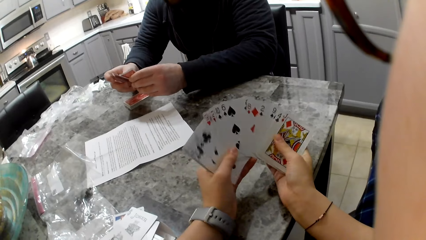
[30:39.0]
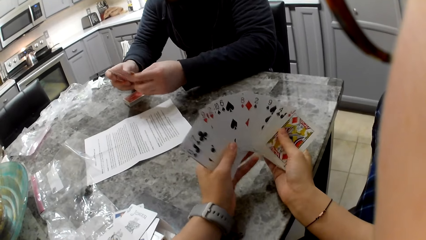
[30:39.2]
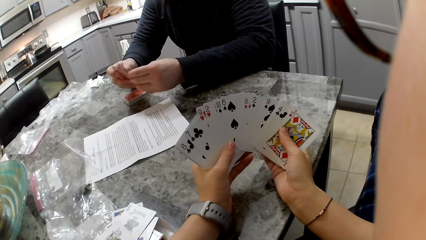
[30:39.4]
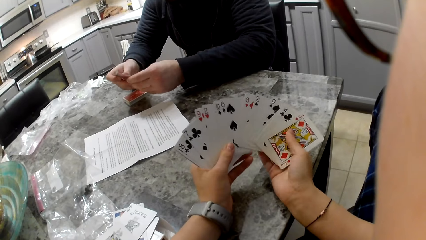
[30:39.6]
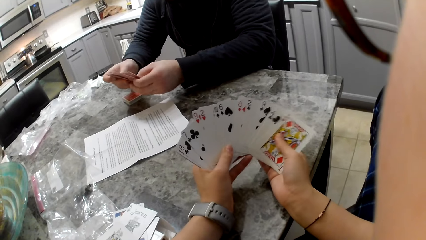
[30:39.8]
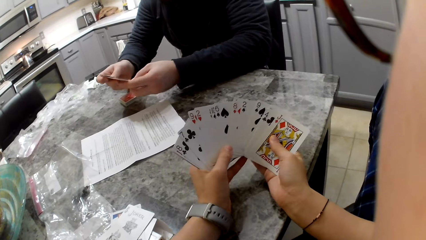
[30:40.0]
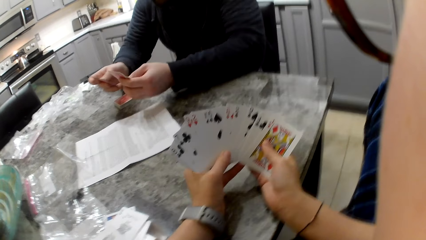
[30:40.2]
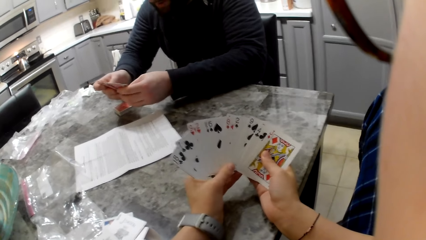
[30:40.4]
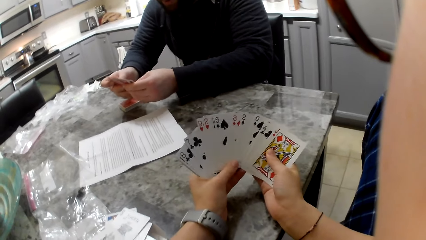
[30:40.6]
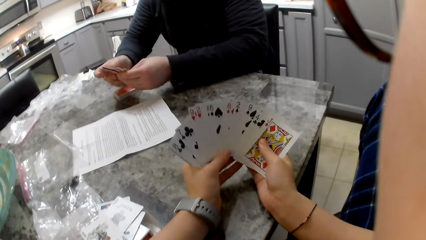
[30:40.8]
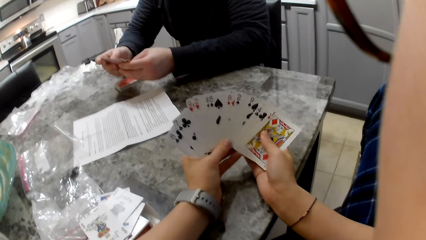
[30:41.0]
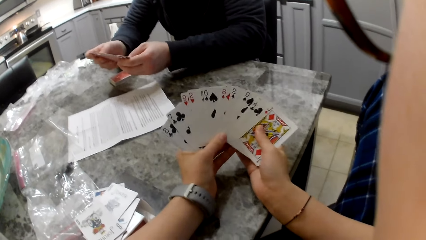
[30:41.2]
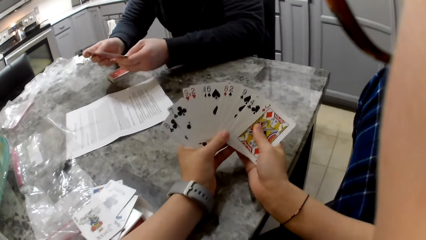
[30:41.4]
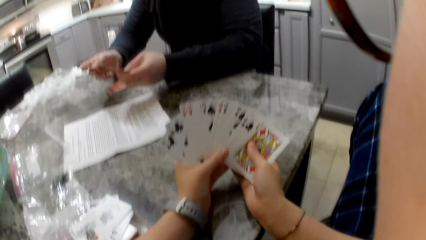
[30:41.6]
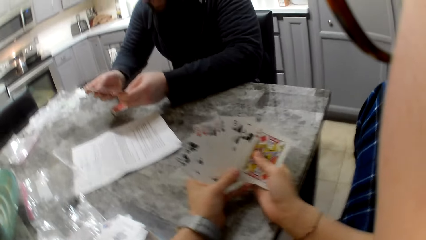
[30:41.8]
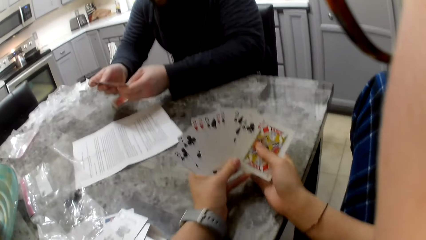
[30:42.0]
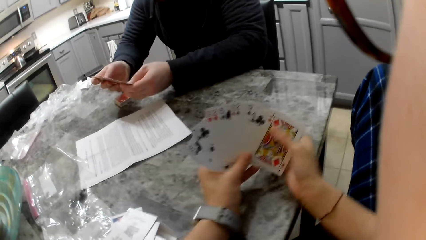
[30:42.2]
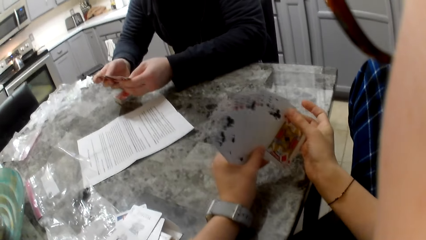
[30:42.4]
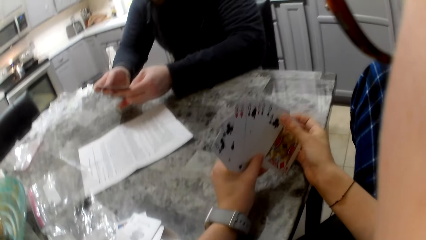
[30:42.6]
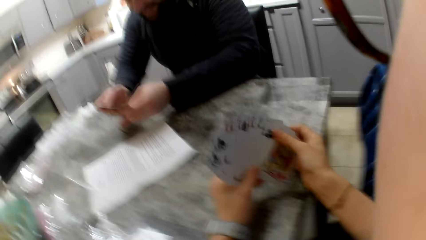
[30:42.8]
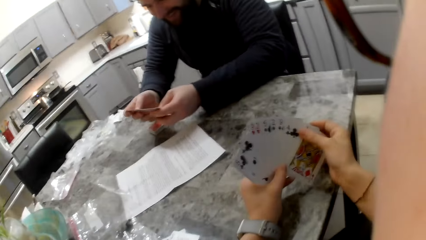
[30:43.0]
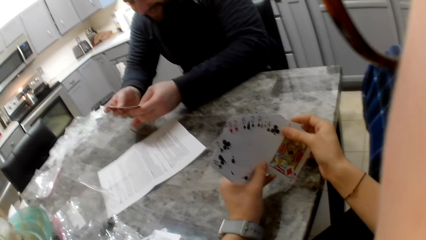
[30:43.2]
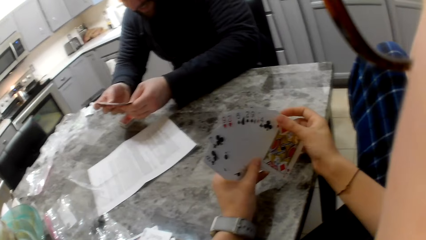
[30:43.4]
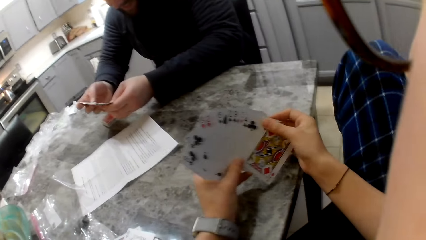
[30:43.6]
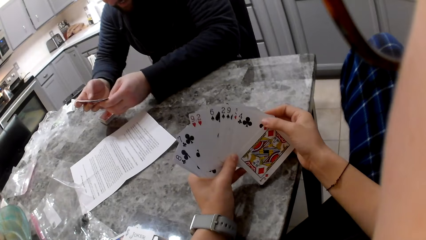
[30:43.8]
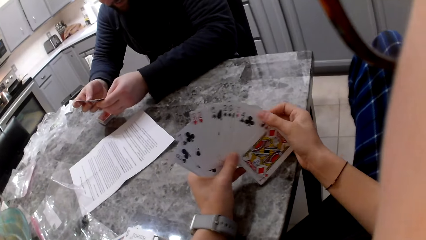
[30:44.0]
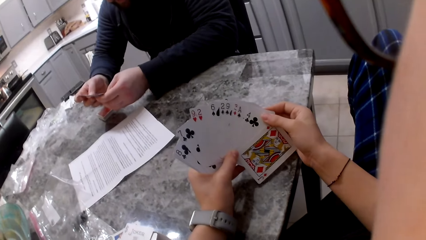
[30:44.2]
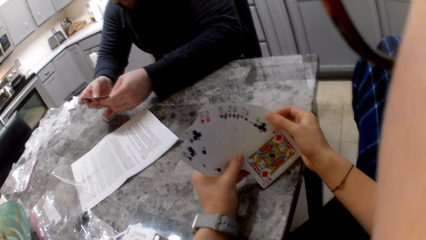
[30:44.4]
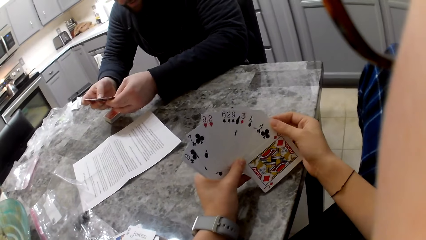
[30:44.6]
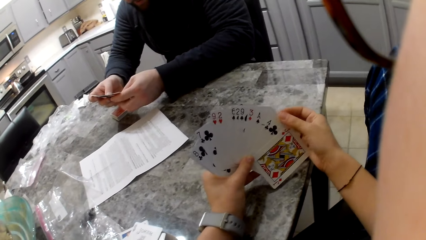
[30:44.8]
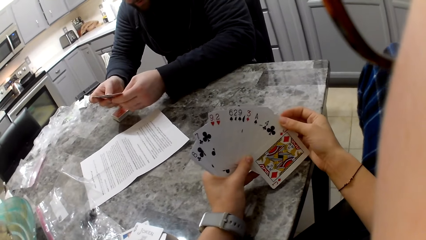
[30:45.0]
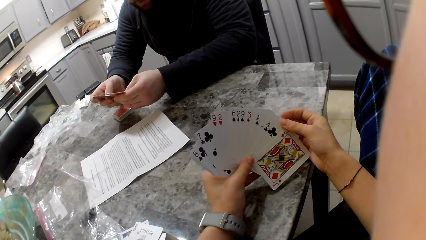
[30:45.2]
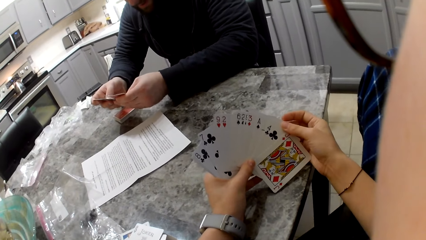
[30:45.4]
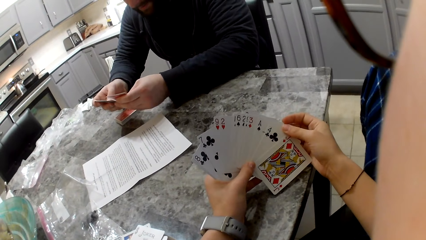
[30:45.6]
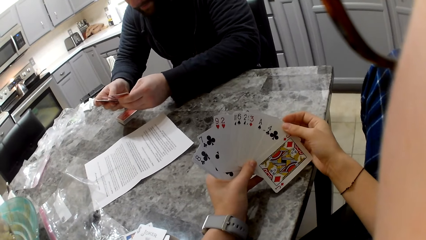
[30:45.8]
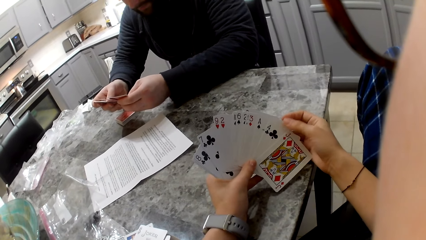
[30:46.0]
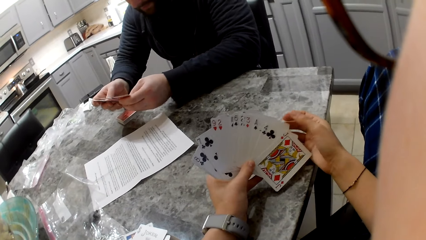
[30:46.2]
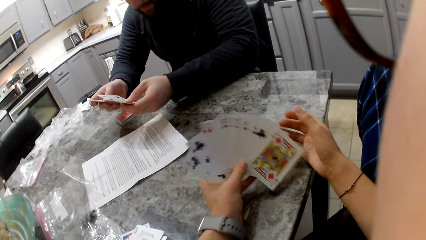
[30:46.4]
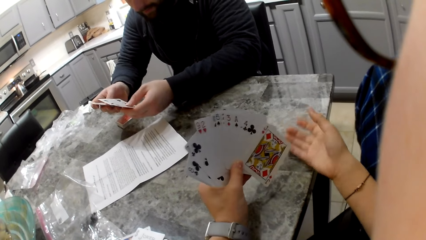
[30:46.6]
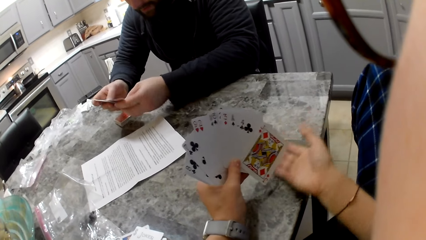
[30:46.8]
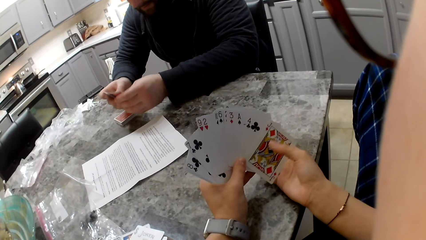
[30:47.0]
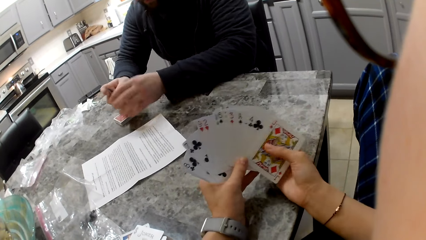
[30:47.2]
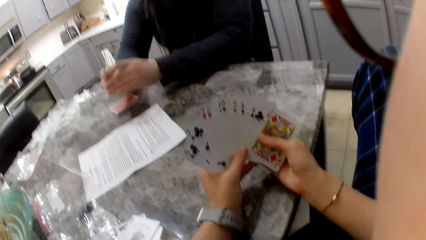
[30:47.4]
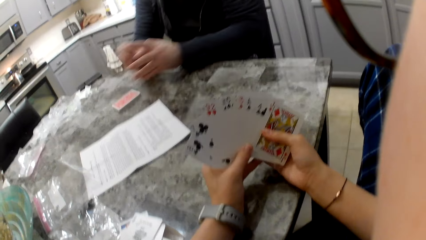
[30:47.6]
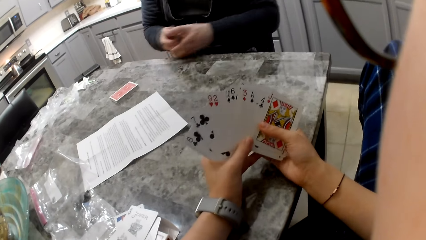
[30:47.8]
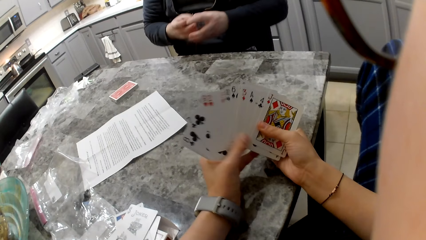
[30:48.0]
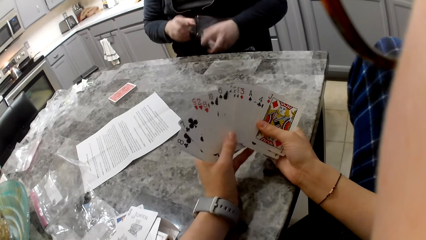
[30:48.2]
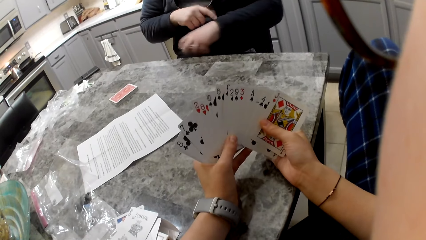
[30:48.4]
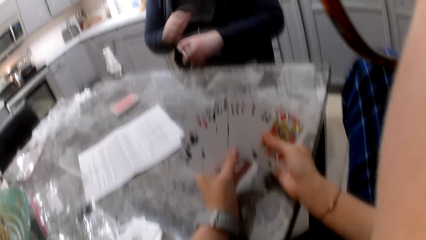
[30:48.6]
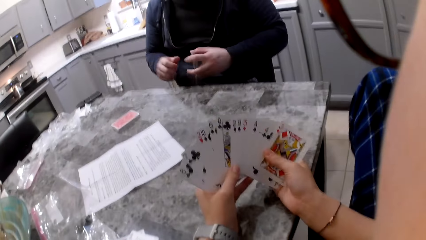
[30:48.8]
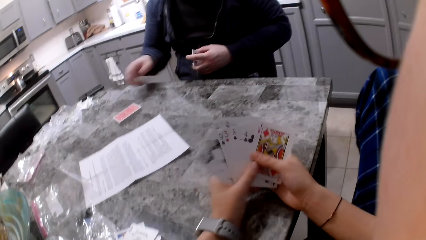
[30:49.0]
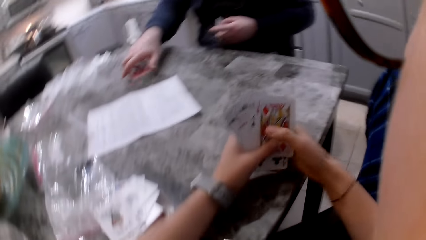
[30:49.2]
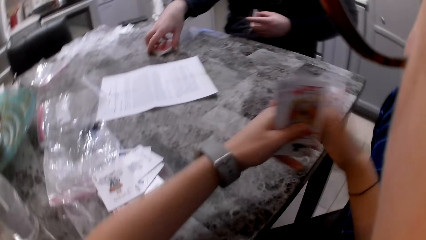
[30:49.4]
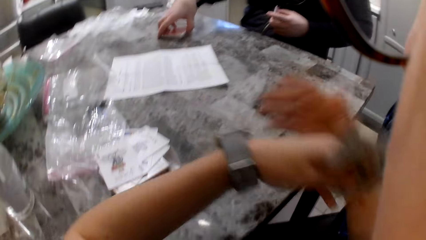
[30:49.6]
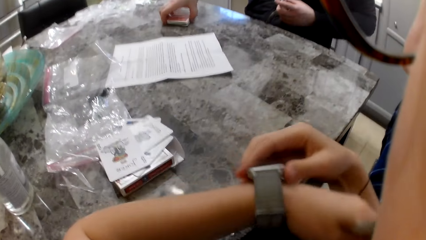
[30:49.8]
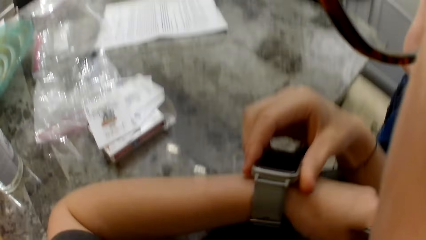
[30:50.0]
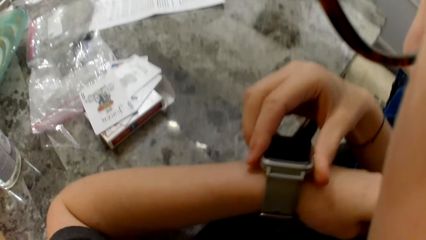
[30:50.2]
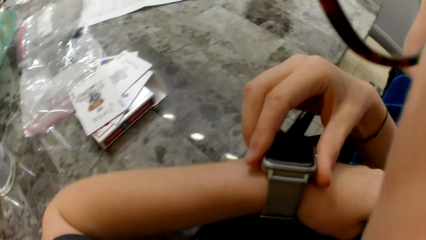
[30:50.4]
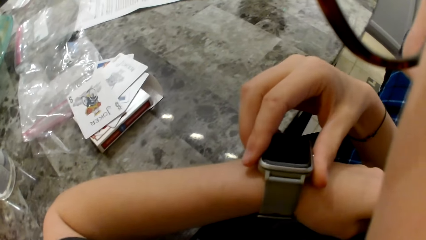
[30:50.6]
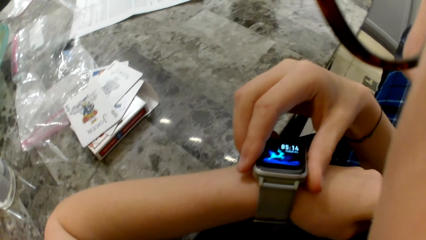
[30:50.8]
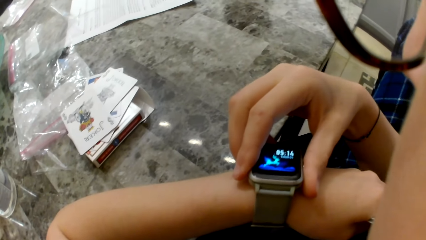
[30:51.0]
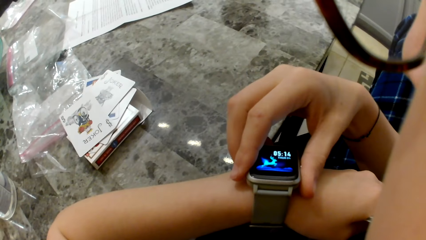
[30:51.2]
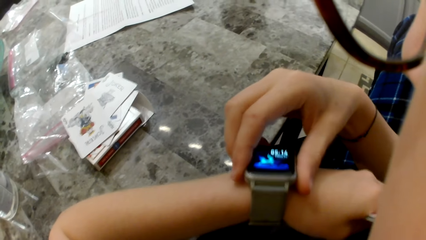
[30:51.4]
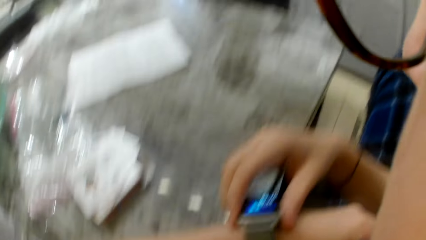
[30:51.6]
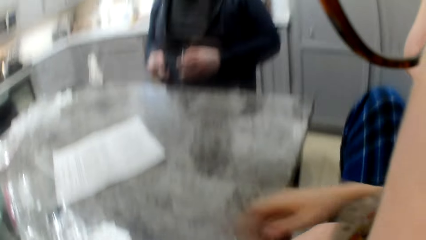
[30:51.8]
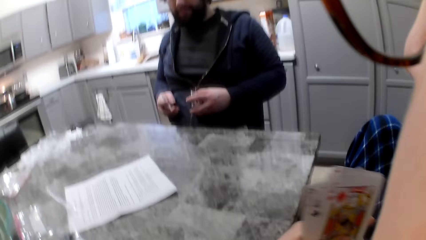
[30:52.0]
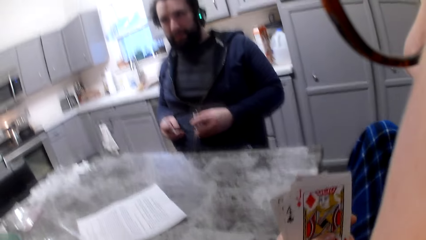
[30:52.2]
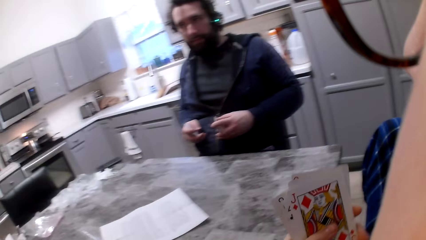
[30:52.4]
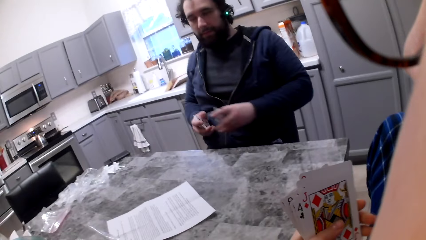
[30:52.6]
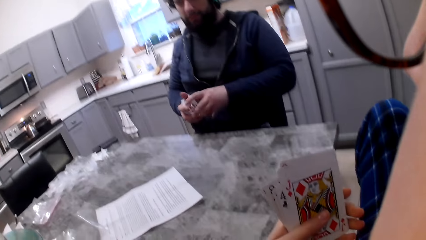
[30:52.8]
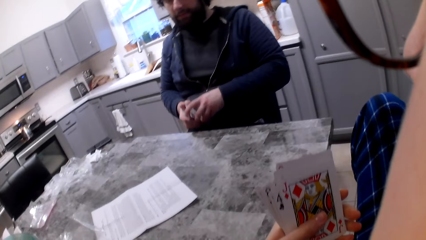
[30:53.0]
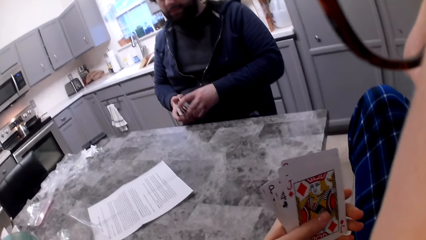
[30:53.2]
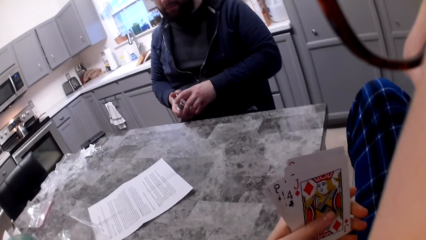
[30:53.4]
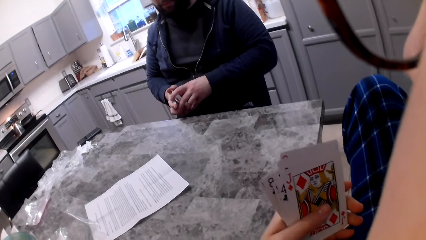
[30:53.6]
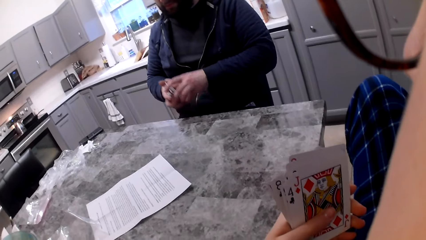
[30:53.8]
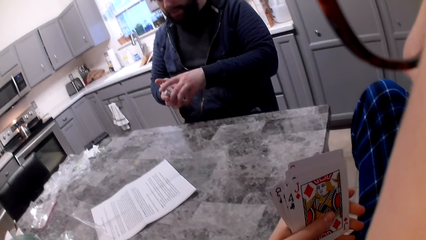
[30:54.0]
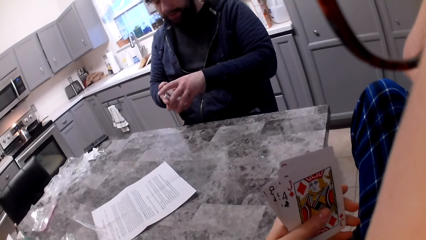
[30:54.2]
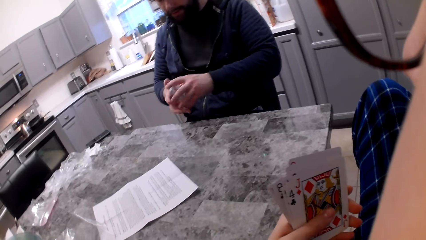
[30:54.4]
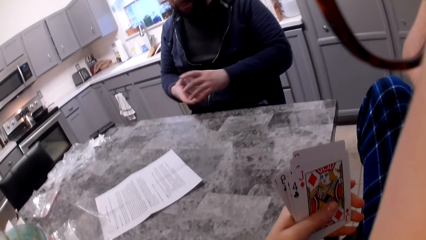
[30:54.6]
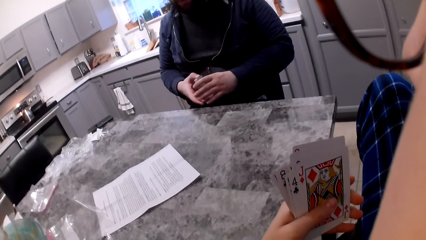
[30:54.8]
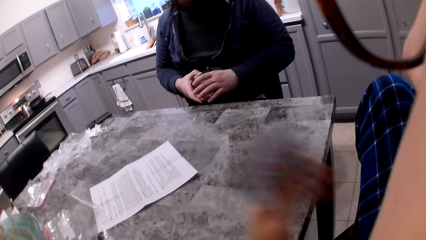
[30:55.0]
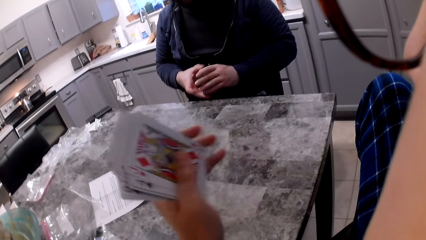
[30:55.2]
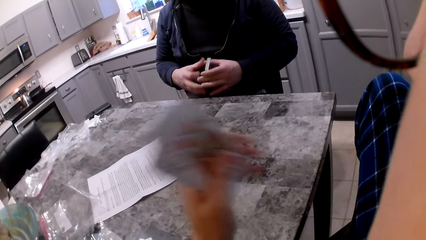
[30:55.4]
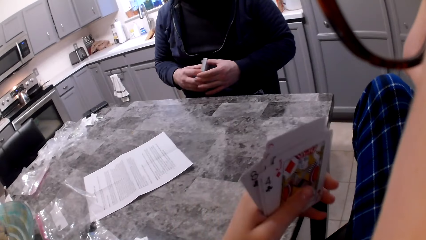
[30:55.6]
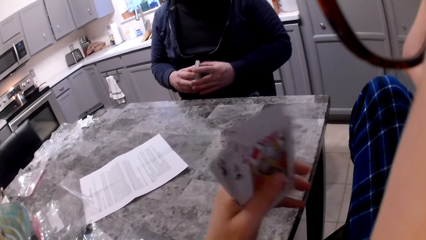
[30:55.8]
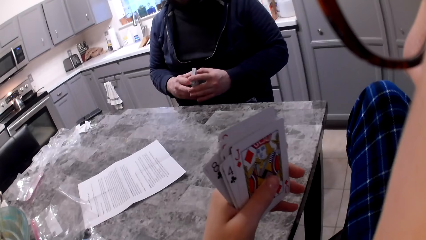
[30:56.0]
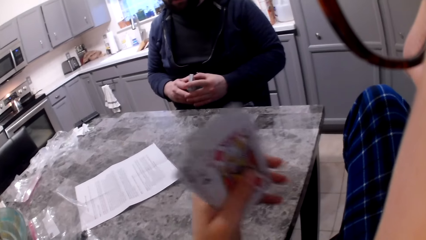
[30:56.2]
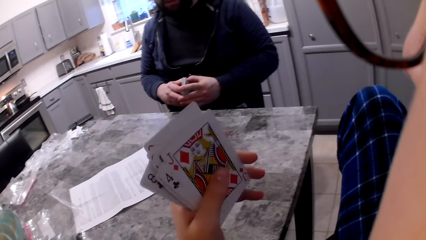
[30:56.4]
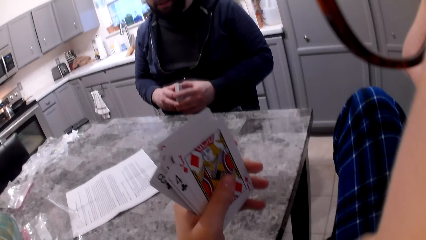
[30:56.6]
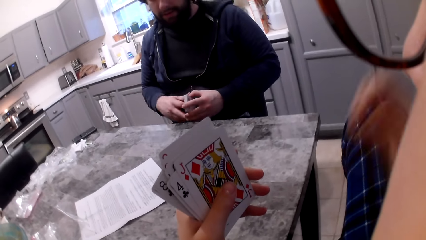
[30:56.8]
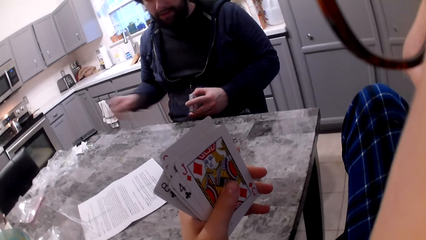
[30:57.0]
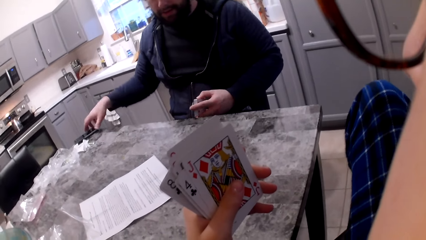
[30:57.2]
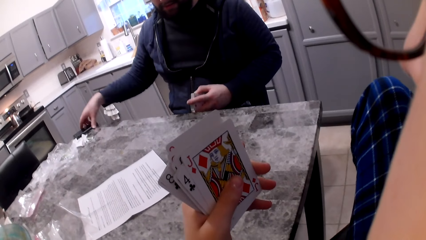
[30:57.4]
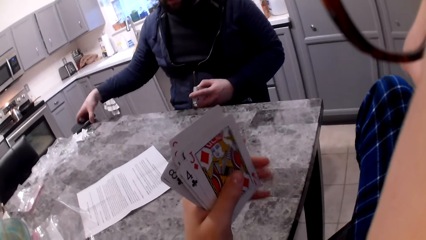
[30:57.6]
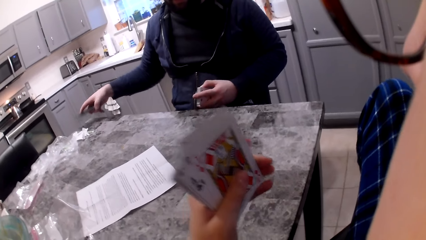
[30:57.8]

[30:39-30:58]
A man aligns cards in his hands. The man touches his hand with a finger. The camera wearer shuffles the cards in her hands. She holds the cards in her left hand. The man picks up the other cards on the counter with his right hand. The camera wearer reads the time on the watch in his hand. She operates her wrist watch. The man aligns the cards in his hands and spins the cards. The camera wearer gestures and moves her hand with the cards. The man aligns the cards in his hands. The camera wearer lifts her right hand. The man takes a phone from the table.
